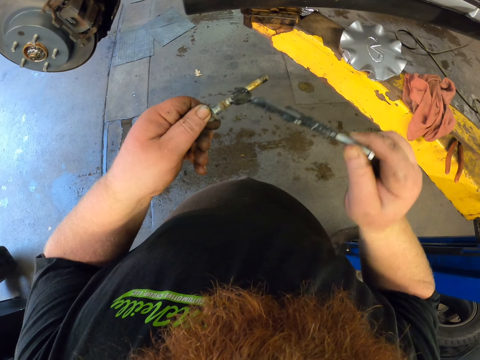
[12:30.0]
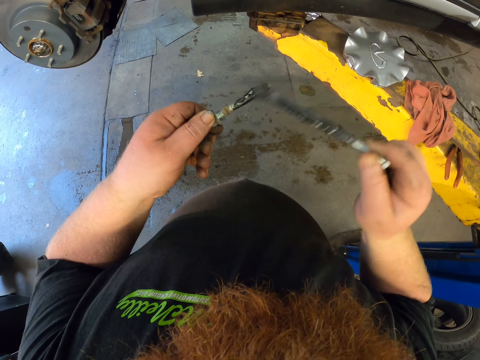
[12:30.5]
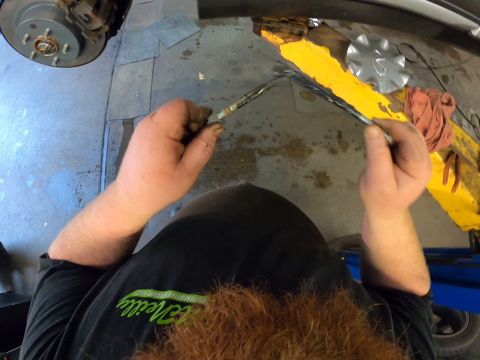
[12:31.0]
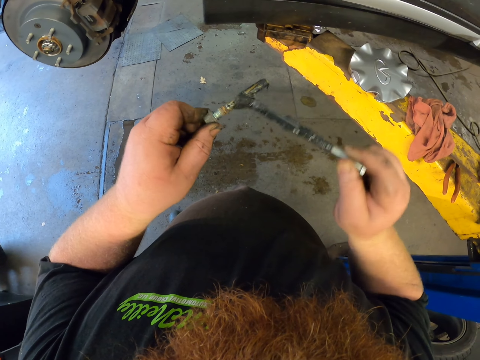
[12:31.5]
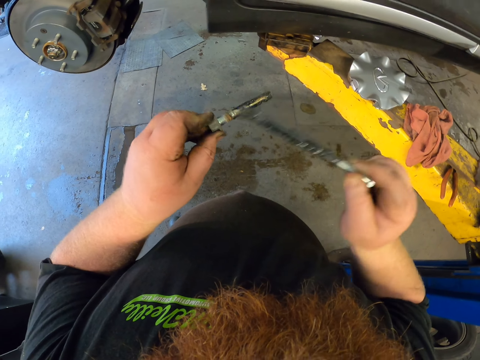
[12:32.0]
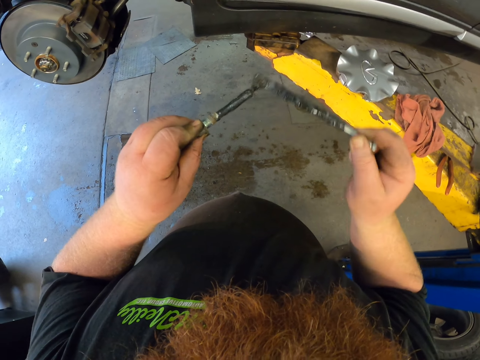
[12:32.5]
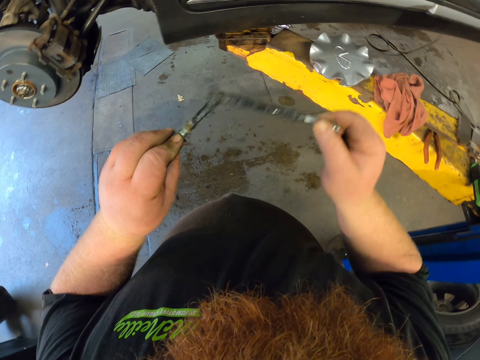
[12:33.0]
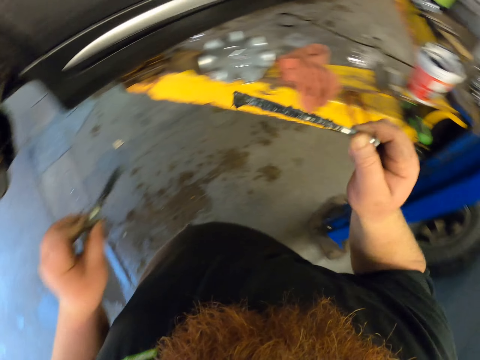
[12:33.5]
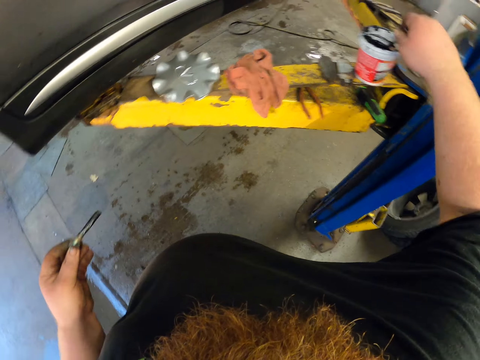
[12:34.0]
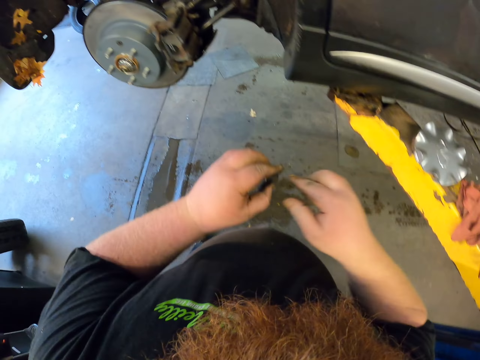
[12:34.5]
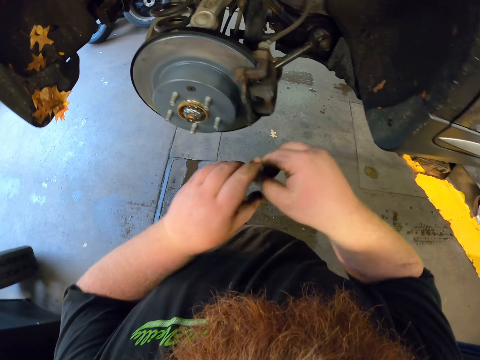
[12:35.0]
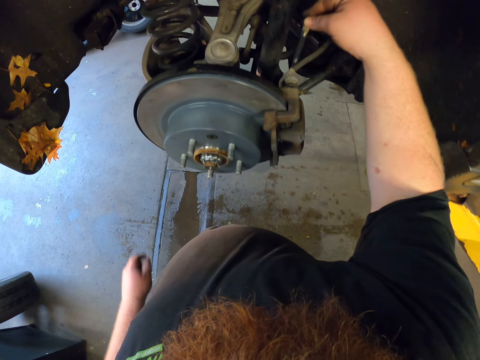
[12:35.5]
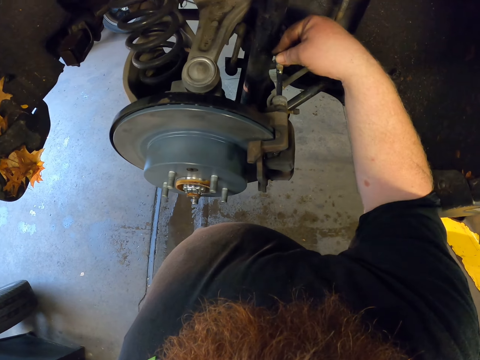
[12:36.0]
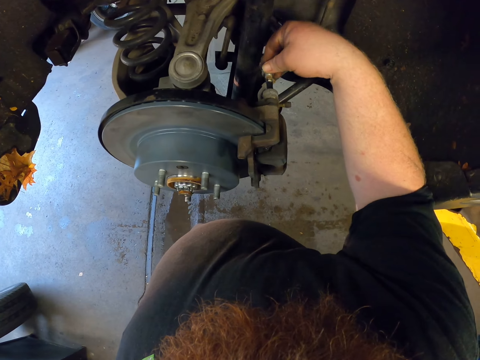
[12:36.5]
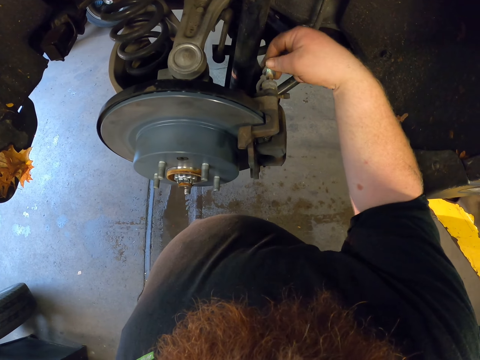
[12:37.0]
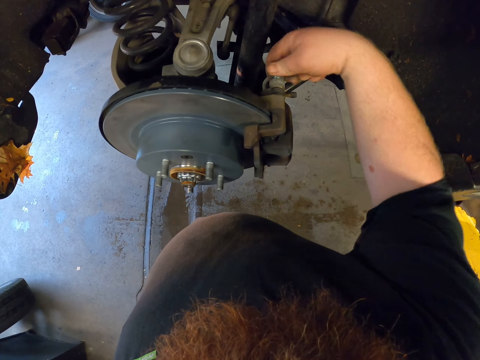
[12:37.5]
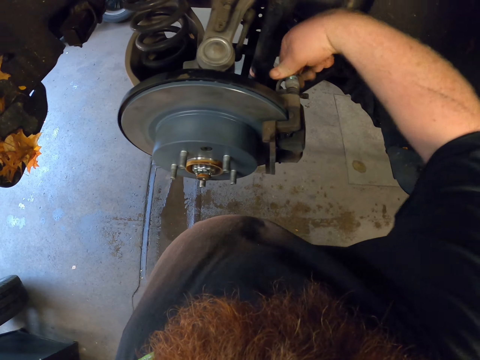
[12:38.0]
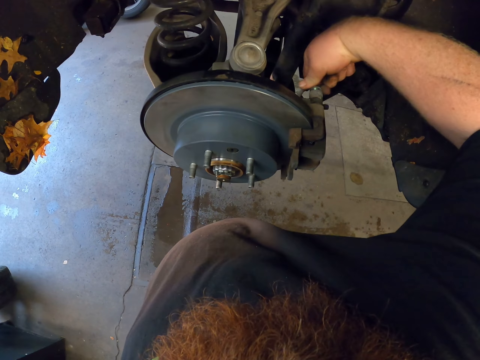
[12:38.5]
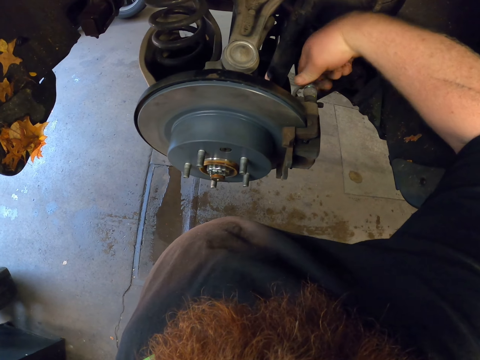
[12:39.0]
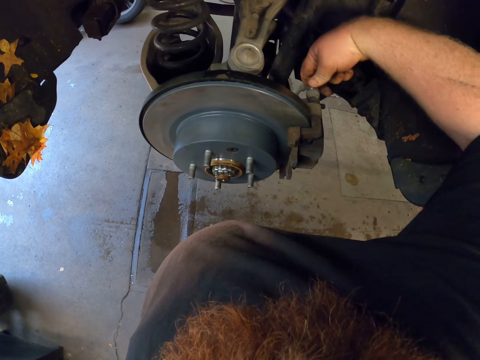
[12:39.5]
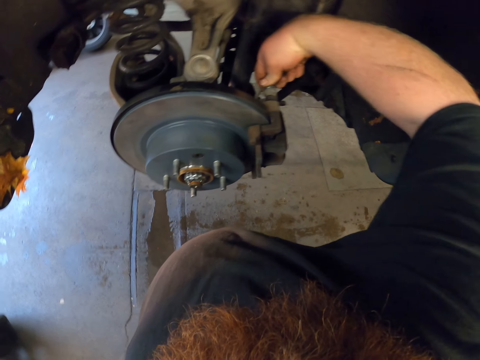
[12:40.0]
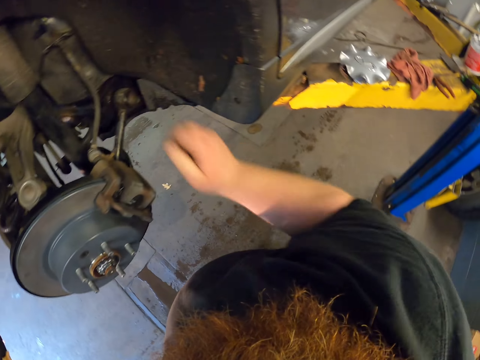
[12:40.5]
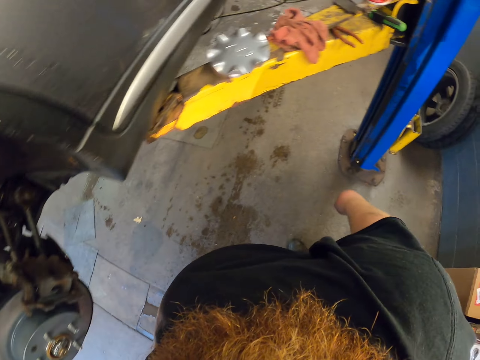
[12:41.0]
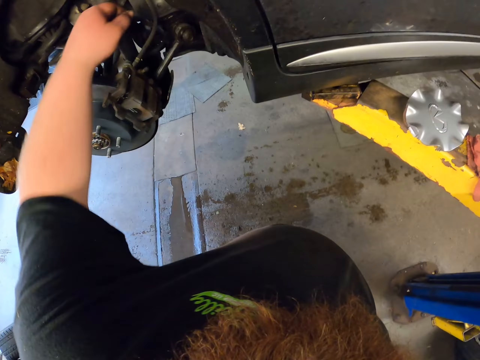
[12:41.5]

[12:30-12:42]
The camera wearer places the greasing brush in the oil can. He inserts a caliper pivot bolt in a brake caliper. He locks the caliper pivot bolt with his hand.

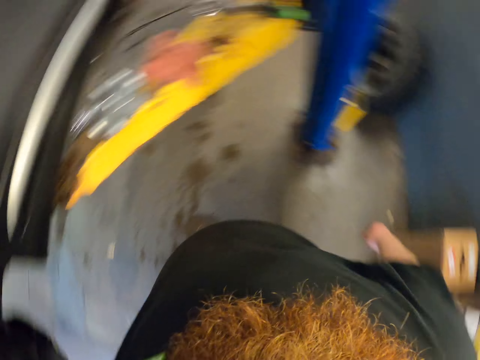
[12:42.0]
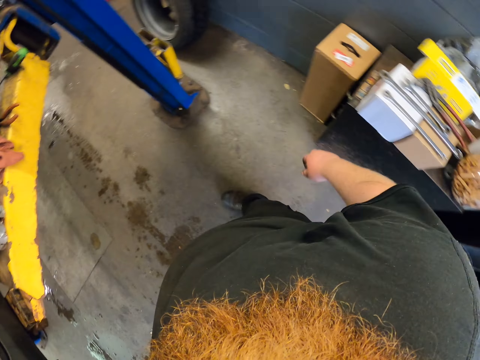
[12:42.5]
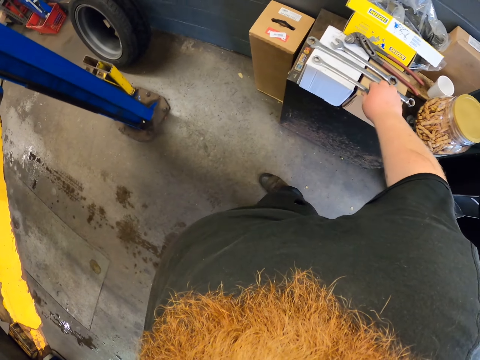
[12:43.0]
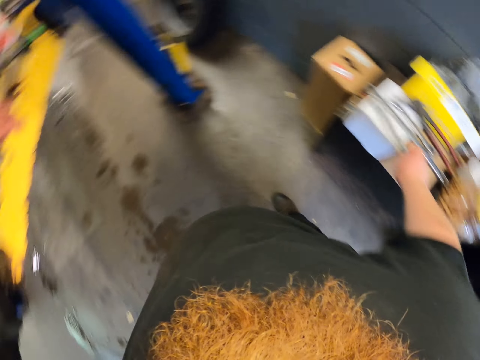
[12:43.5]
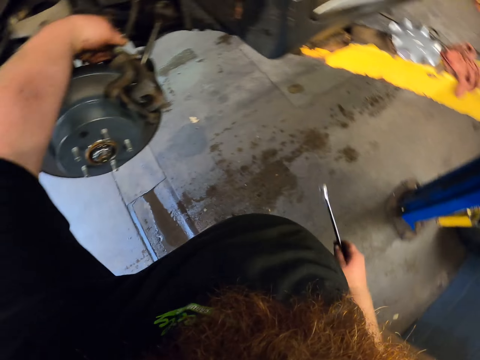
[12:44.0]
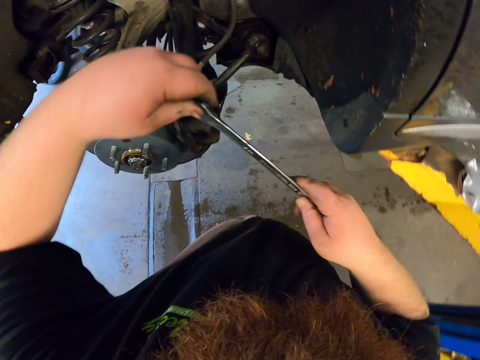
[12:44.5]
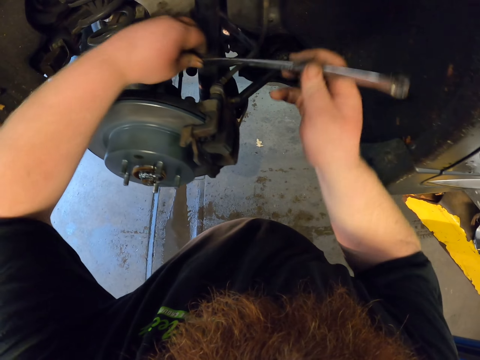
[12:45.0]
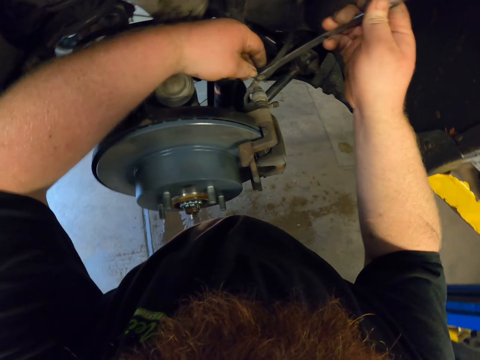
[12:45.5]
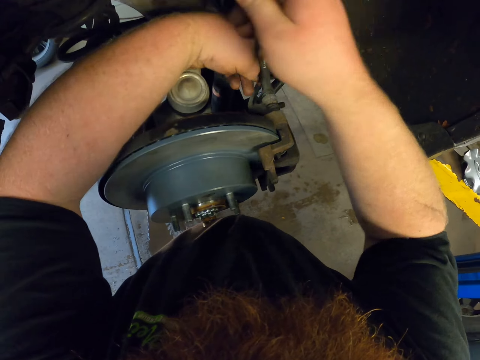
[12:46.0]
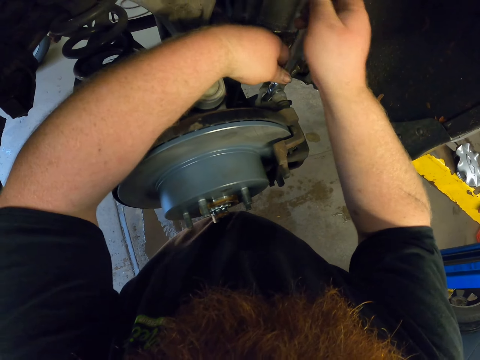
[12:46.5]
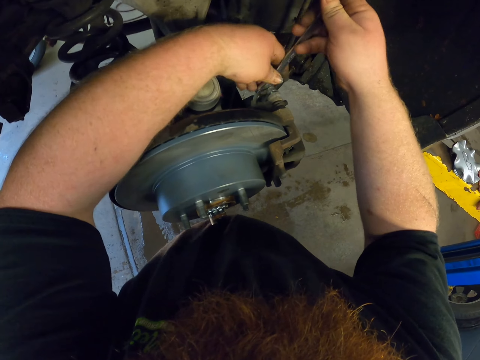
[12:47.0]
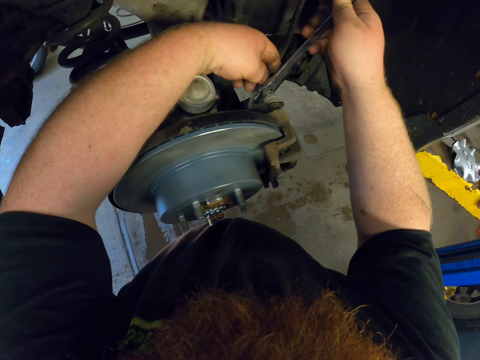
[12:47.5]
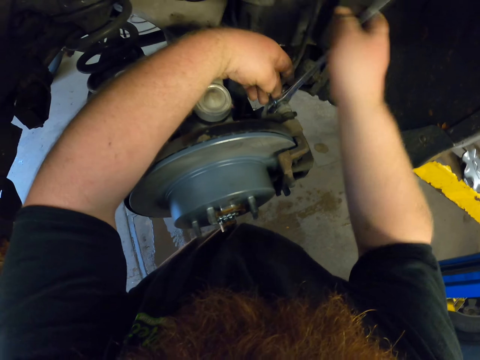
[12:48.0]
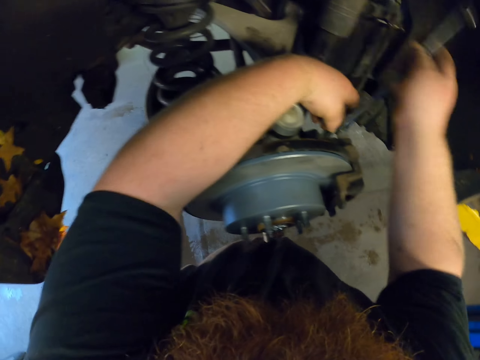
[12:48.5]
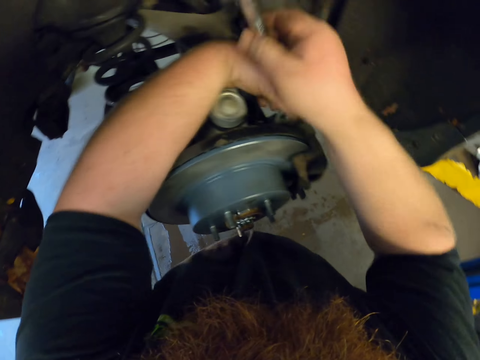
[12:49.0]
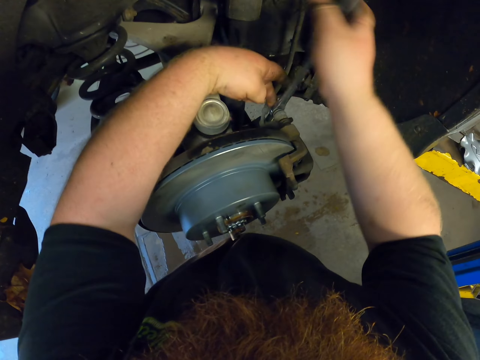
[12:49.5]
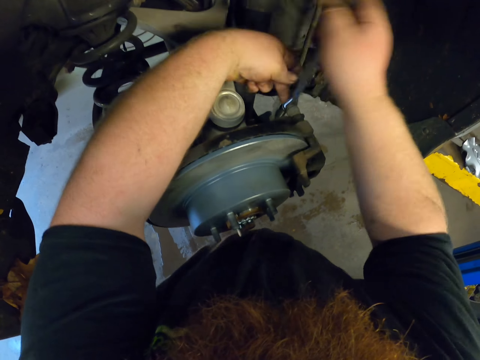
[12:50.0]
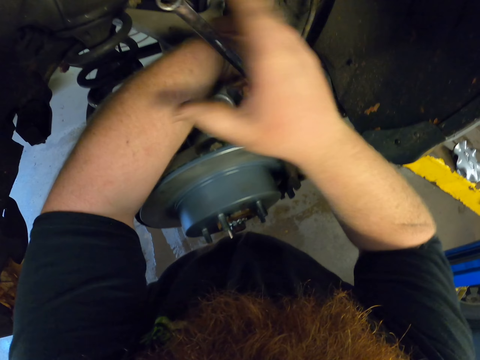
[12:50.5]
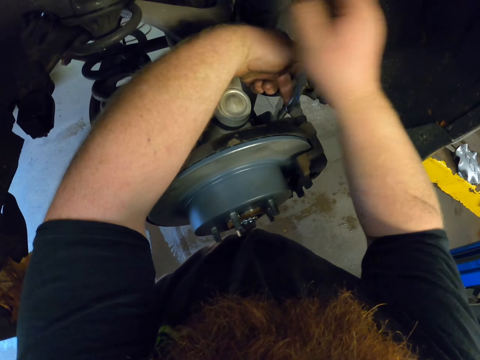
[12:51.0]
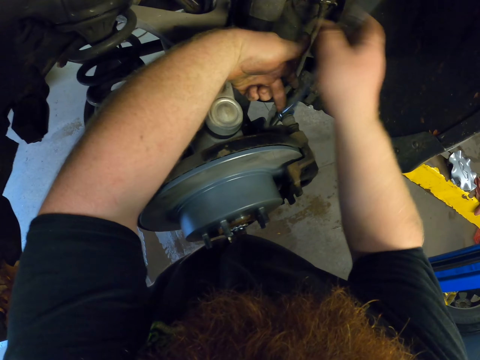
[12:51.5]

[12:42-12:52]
The camera wearer takes a spanner. They use the spanner to lock the caliper pivot bolt.

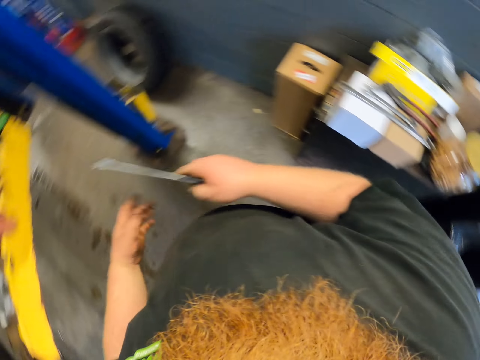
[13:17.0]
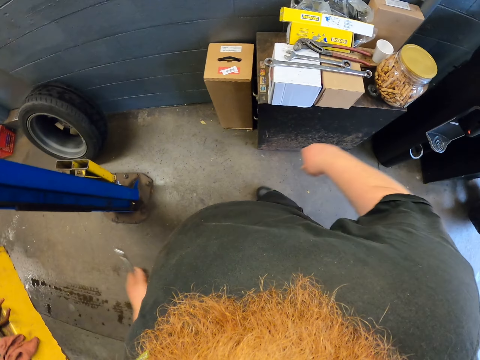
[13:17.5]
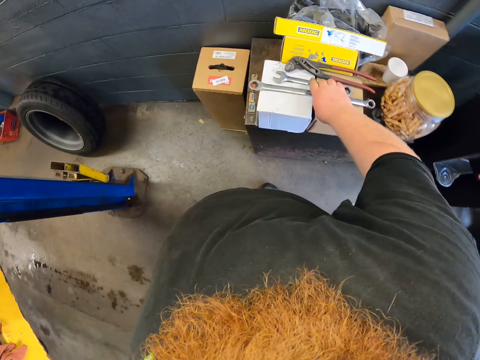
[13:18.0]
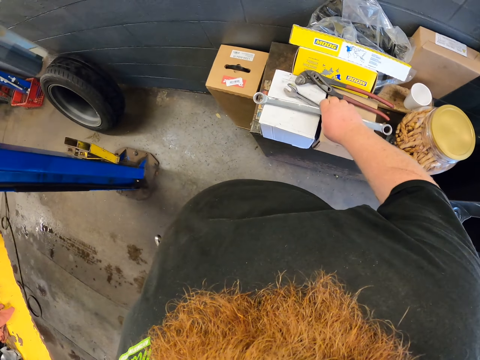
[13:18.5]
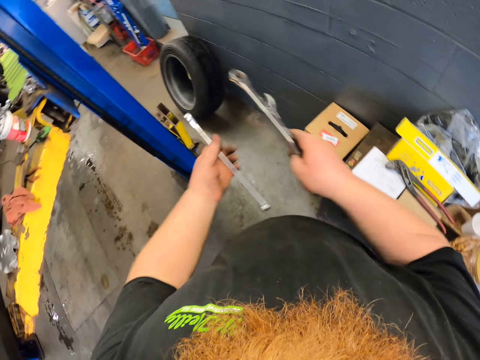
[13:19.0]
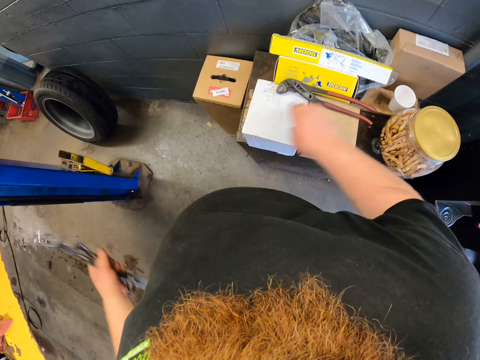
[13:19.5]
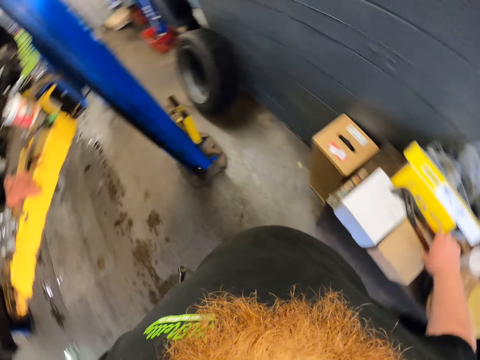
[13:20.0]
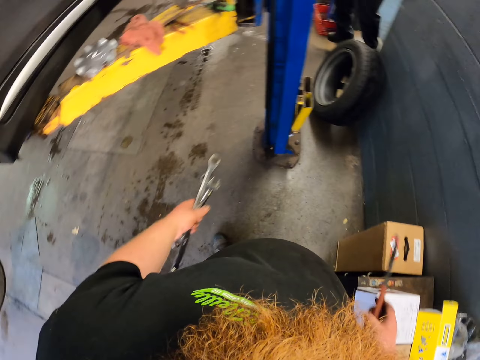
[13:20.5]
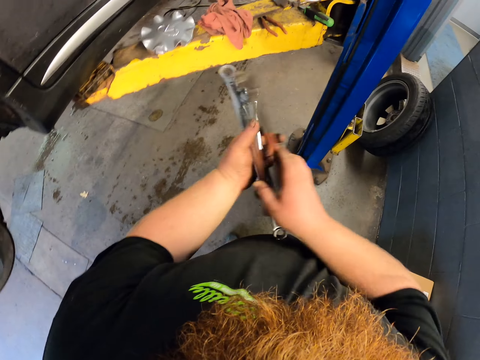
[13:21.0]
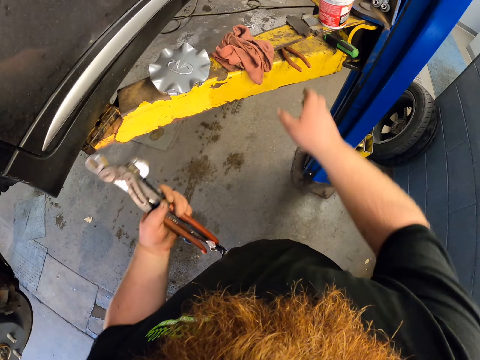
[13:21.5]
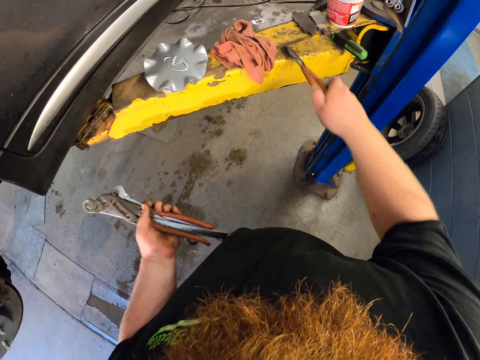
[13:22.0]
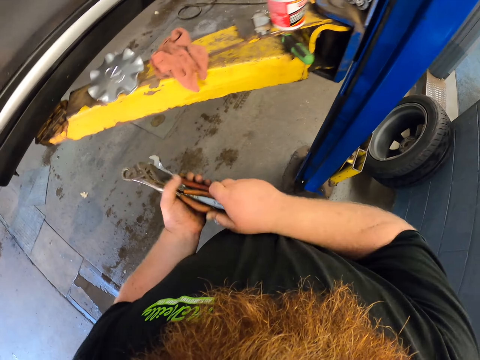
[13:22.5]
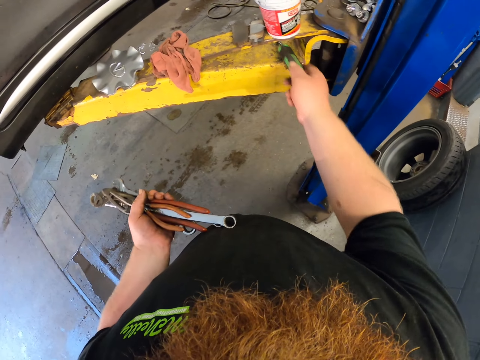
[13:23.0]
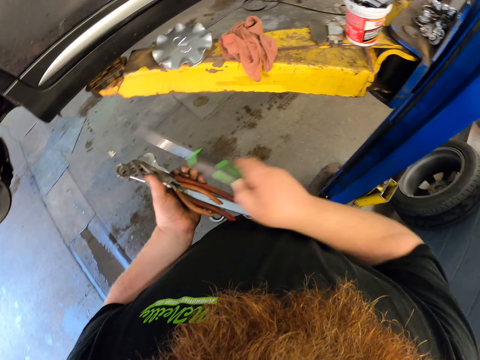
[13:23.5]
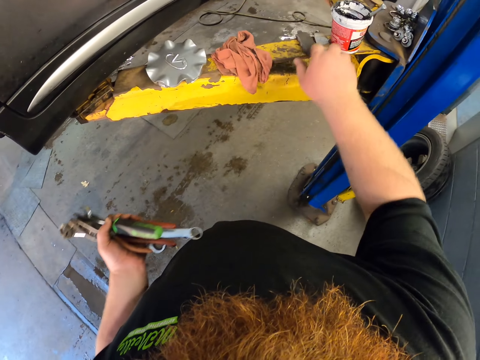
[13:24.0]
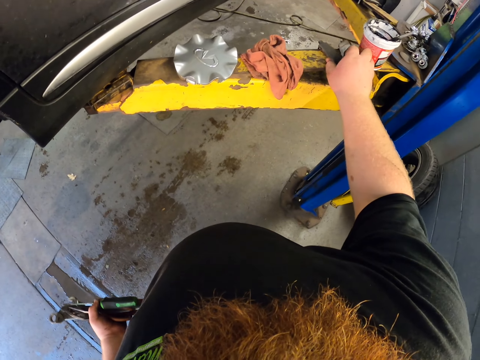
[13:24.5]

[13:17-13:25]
The camera wearer takes spanners. They pick up the pliers wrench. They take garage pliers. They take a screwdriver. They pick up the brake pads.
